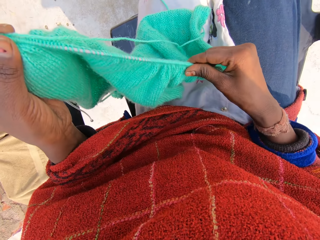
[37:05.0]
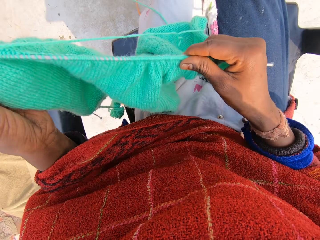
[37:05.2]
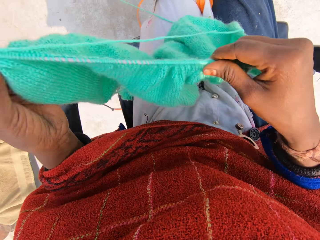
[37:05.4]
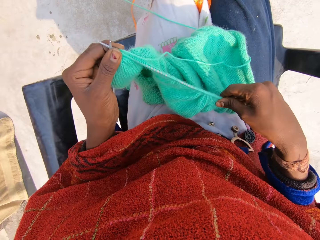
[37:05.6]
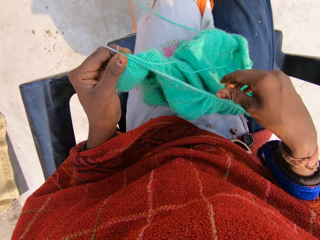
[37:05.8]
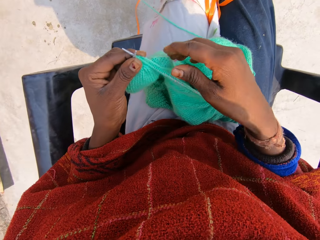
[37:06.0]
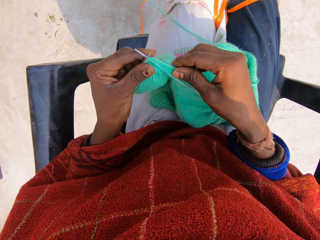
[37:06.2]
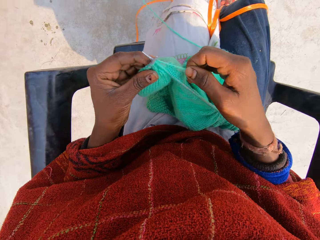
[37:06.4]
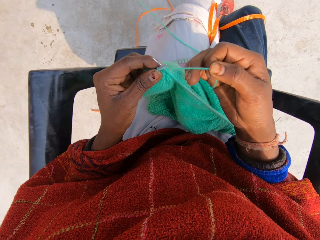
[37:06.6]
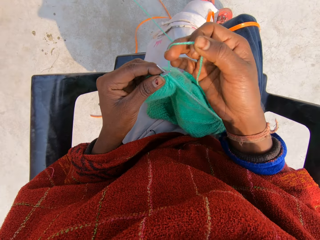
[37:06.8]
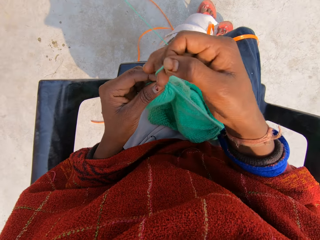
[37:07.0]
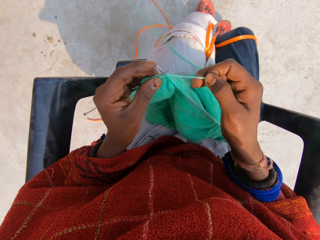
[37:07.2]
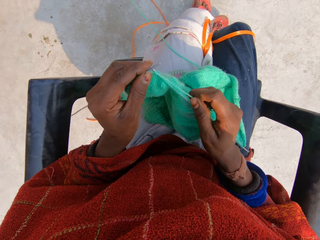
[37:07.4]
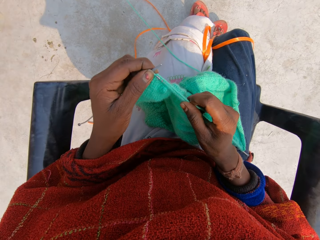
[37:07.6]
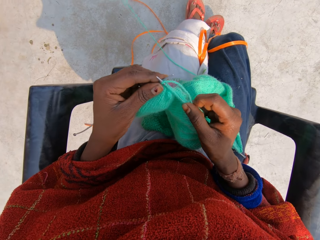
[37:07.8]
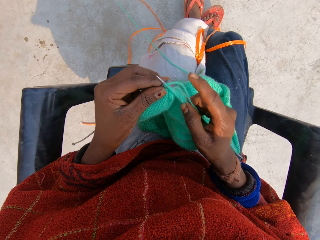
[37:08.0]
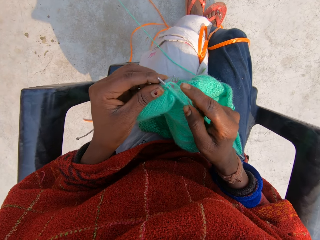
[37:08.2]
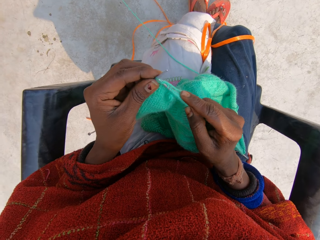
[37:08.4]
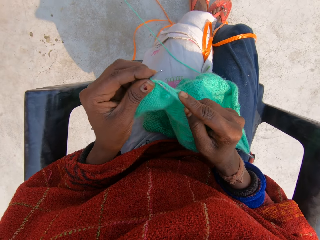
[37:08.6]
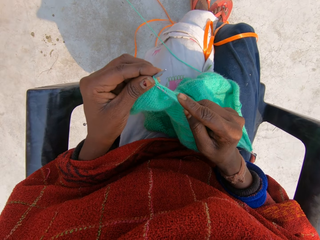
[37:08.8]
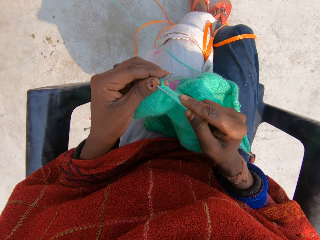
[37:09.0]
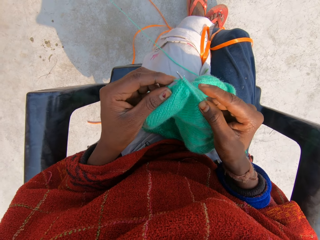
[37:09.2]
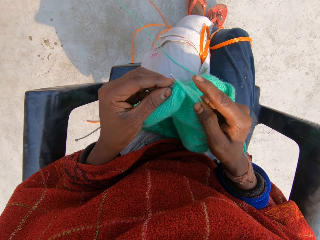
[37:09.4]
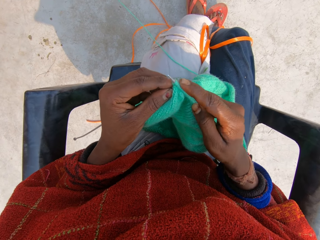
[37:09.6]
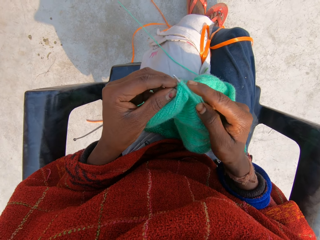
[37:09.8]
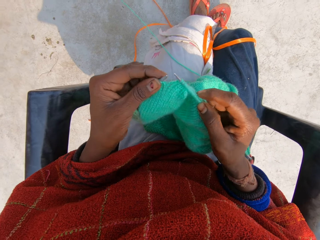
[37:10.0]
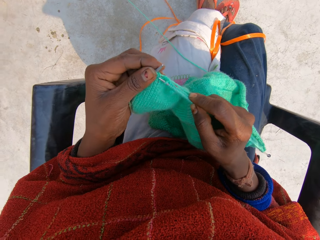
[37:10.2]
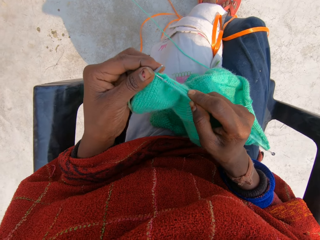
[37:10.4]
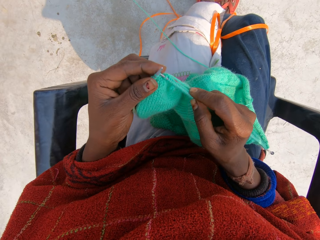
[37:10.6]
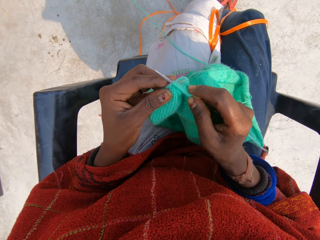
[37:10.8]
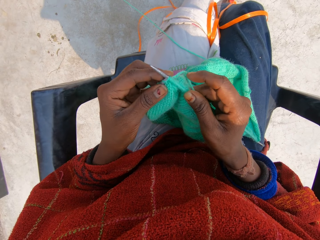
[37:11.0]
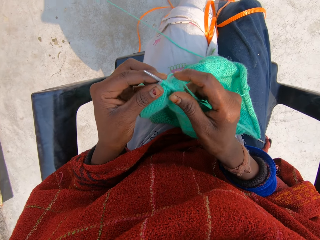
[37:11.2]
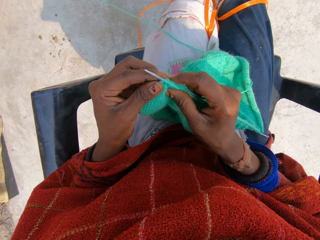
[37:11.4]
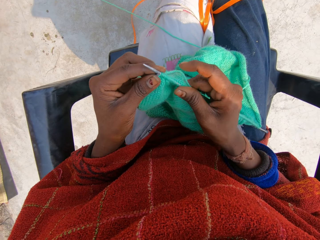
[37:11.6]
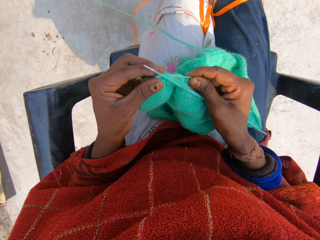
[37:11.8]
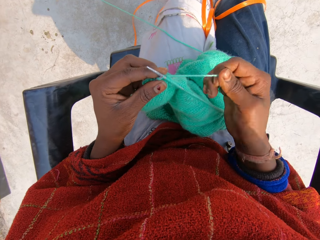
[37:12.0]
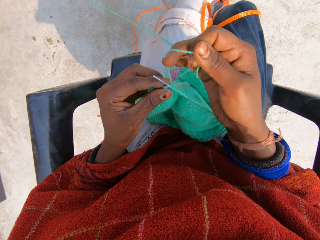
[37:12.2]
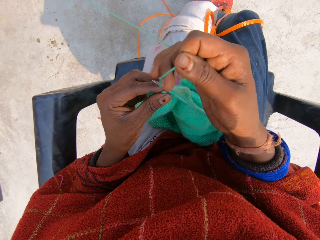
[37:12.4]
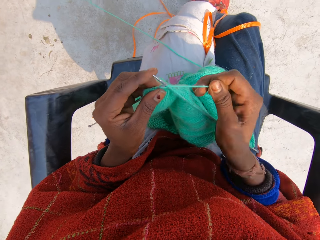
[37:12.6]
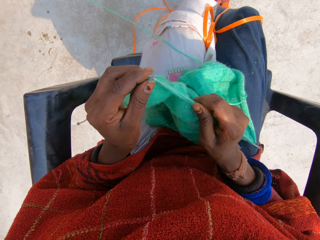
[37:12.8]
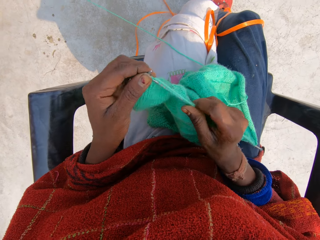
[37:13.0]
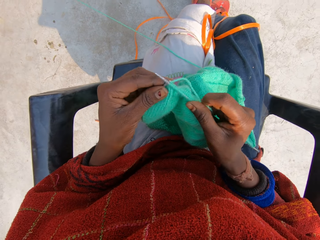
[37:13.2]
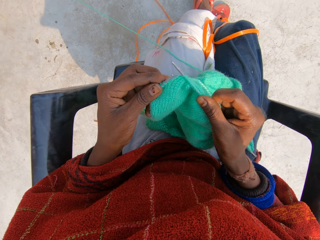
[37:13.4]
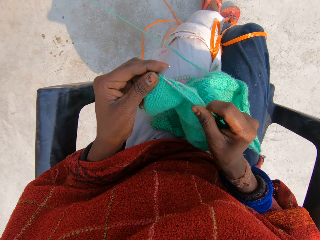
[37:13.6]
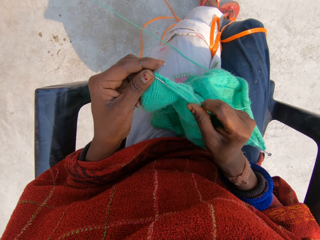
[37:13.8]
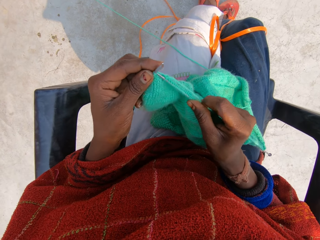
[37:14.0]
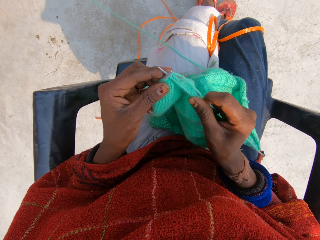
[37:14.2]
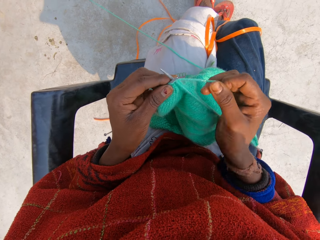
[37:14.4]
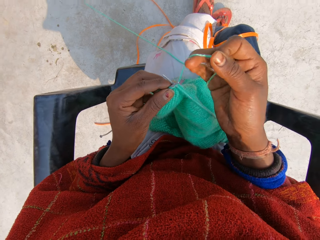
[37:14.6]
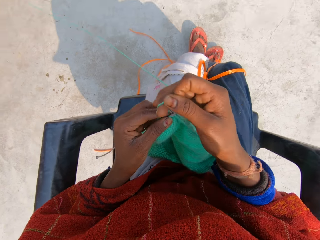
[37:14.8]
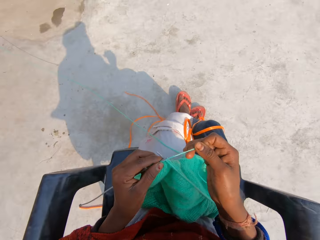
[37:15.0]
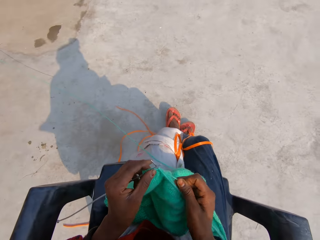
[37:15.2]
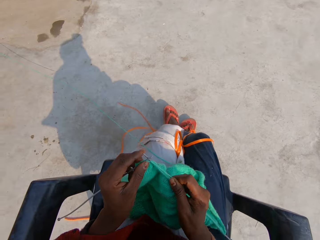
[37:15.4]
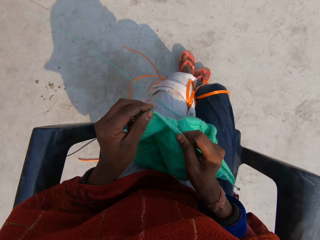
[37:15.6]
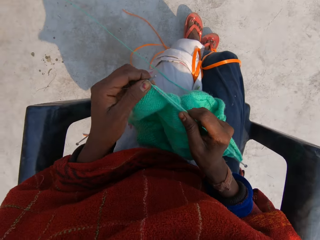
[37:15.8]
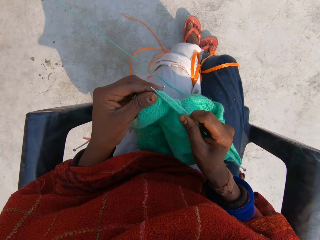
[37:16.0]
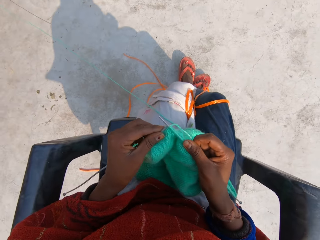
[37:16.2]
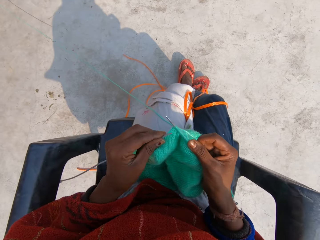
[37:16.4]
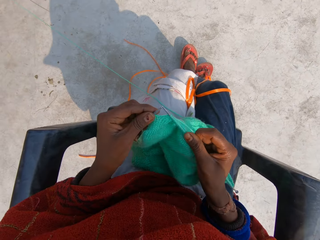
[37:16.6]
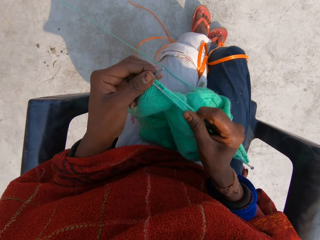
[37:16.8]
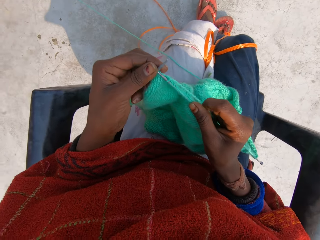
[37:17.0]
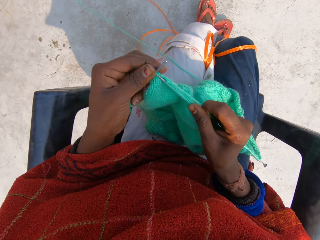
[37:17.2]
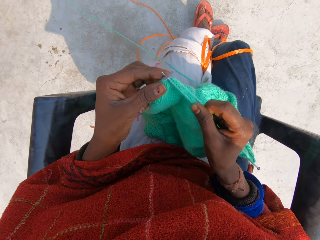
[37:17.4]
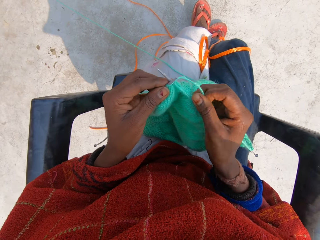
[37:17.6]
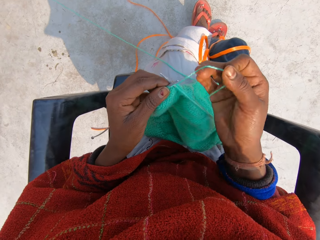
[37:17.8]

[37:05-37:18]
The camera wearer rolls the knitting thread on the knitting needle. She knits the garment with her hands. She rolls the knitting thread on the knitting needle. She knits the garment with her hands. She rolls the knitting thread on the knitting needle. She knits the garment with her hands.

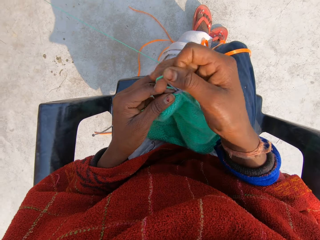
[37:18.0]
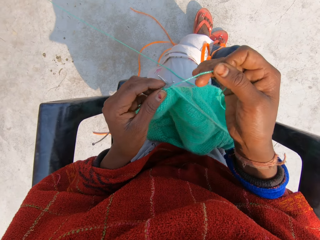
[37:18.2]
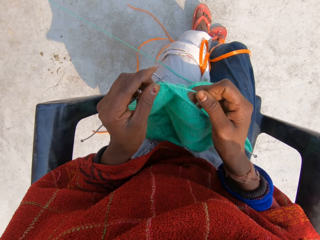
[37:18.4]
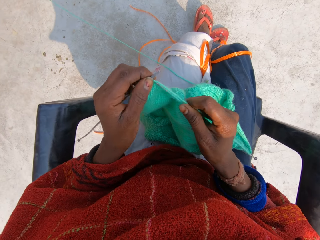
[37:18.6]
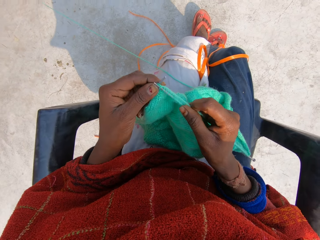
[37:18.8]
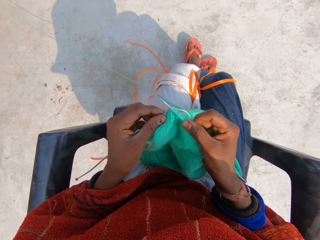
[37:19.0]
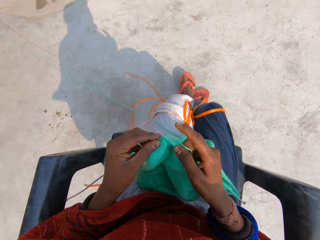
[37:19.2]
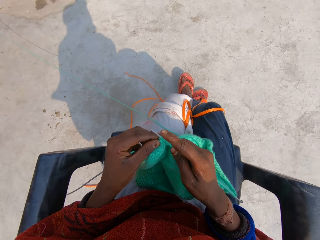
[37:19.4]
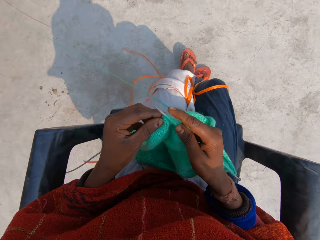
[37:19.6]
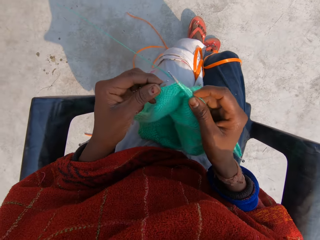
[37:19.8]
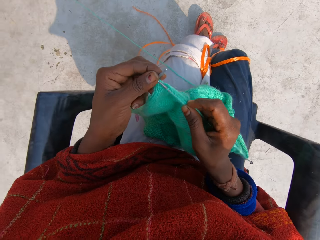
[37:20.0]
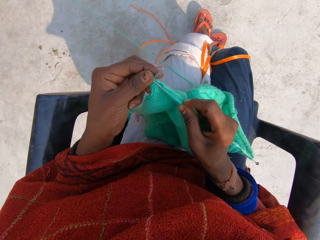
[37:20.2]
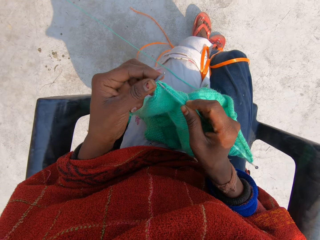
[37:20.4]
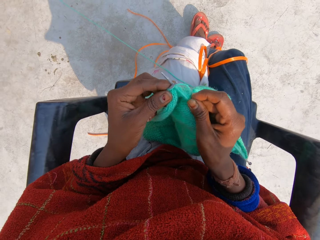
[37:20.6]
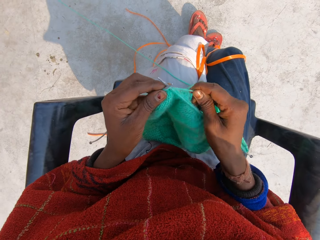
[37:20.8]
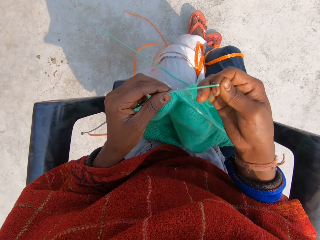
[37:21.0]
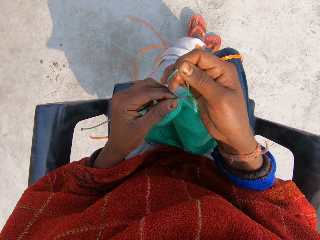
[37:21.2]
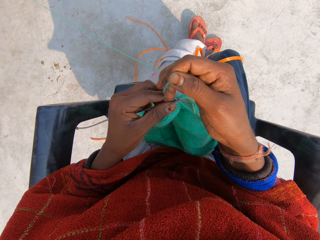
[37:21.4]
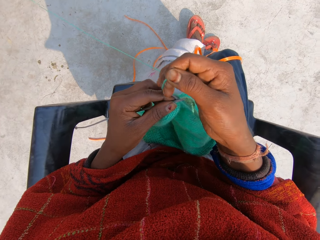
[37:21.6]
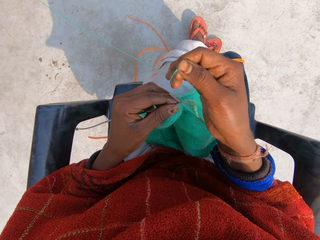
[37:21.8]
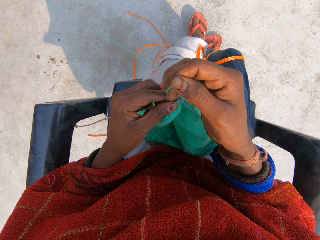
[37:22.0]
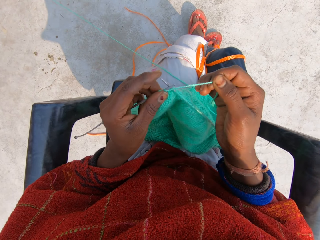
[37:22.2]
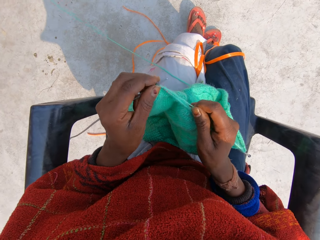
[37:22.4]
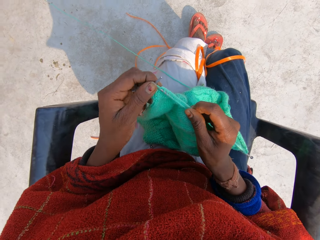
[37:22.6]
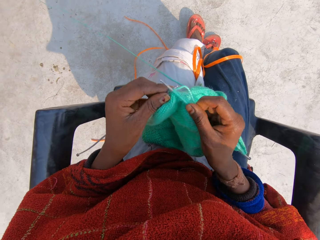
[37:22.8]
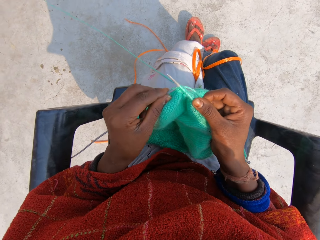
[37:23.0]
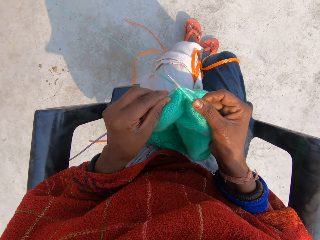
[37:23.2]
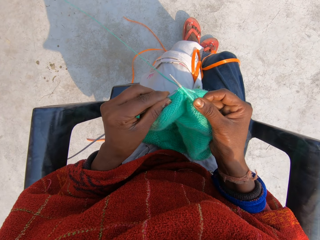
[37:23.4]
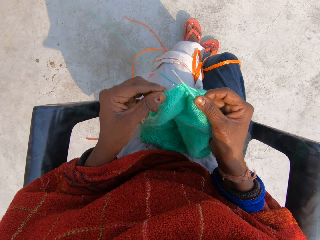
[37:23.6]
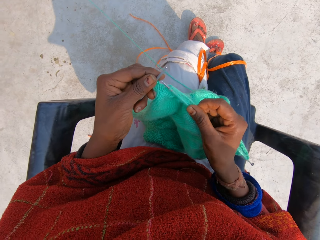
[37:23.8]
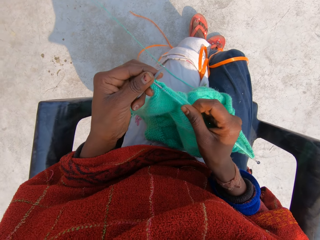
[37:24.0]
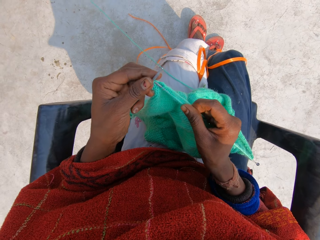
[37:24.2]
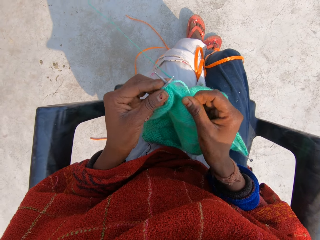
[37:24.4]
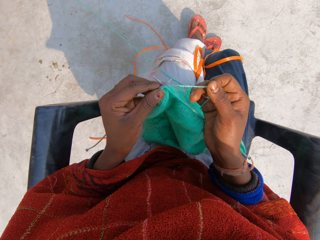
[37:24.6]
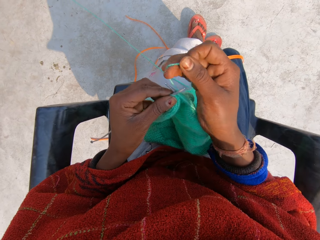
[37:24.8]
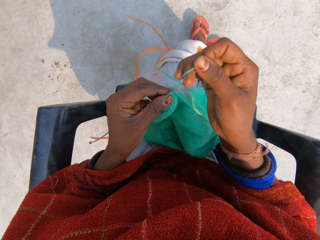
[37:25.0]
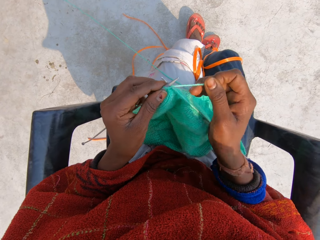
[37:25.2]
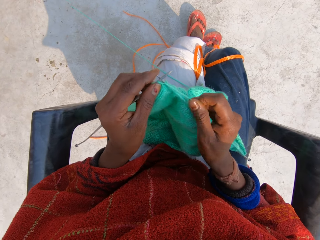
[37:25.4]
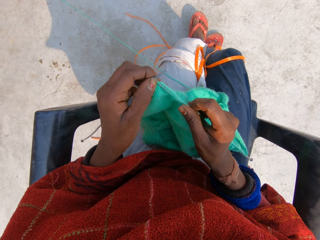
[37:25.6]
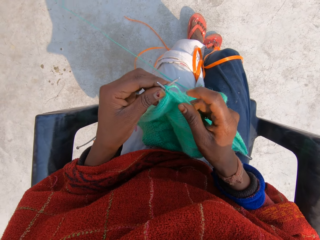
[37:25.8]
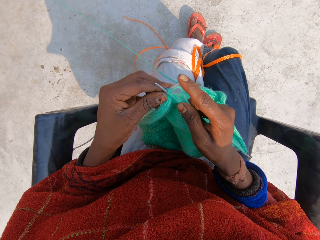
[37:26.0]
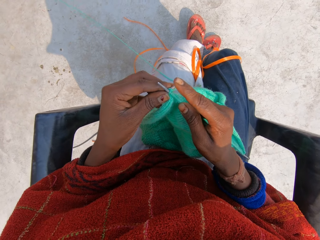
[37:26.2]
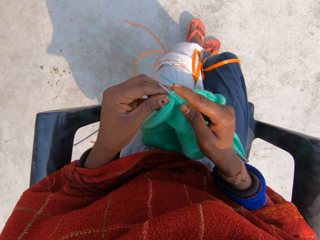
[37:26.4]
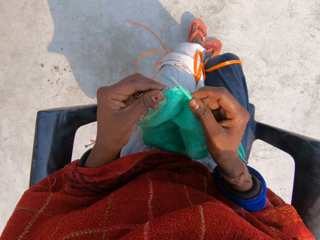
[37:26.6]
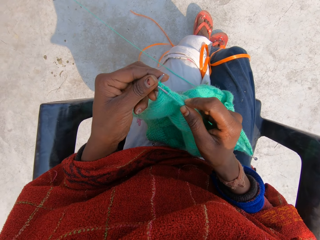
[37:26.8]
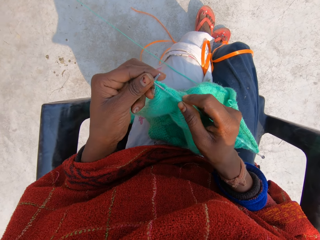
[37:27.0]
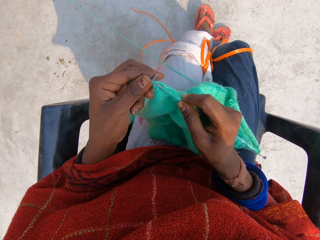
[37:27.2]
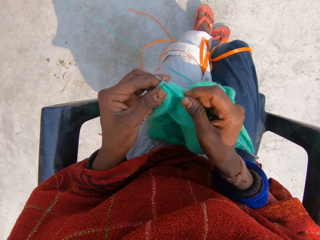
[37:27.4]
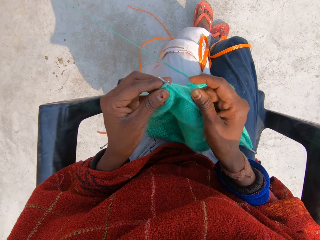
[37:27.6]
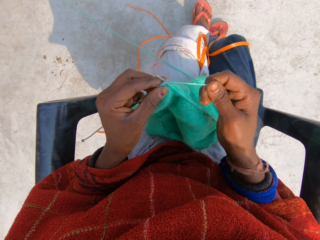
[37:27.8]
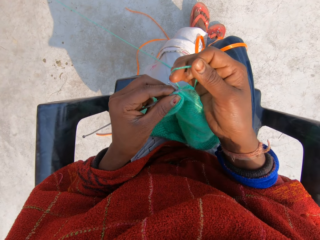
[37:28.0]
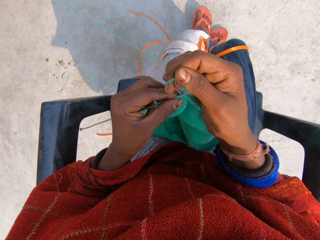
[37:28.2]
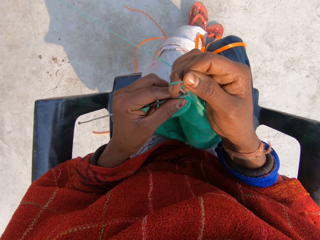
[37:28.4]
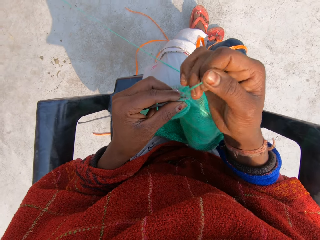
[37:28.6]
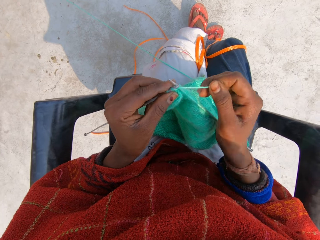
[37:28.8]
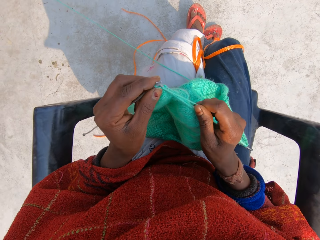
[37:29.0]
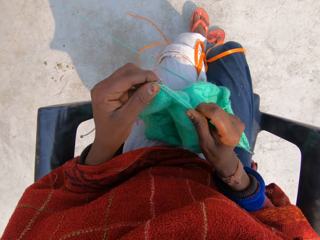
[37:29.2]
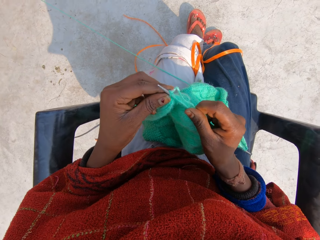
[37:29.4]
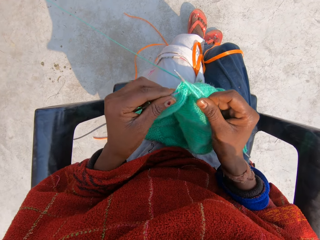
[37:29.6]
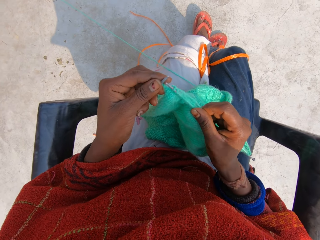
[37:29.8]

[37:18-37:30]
The camera wearer rolls the knitting thread on the knitting needle. She knits the garment with her hands. She rolls the knitting thread on the knitting needle. She knits the garment with her hands. She rolls the knitting thread on the knitting needle. She knits the garment with her hands. She rolls the knitting thread on the knitting needle. She knits the garment with her hands.
